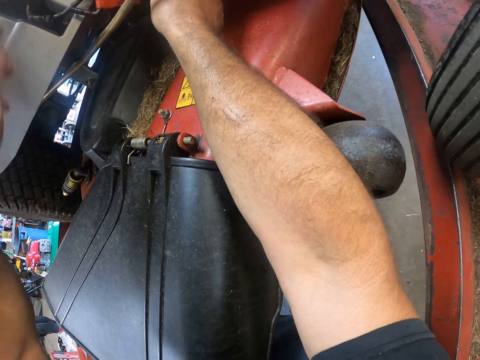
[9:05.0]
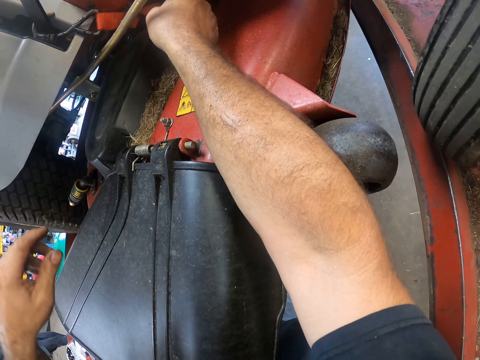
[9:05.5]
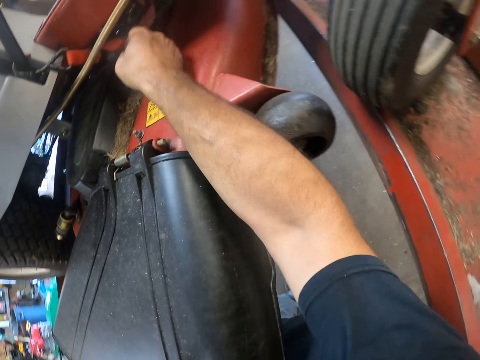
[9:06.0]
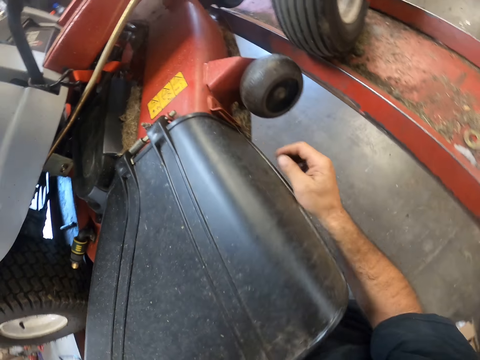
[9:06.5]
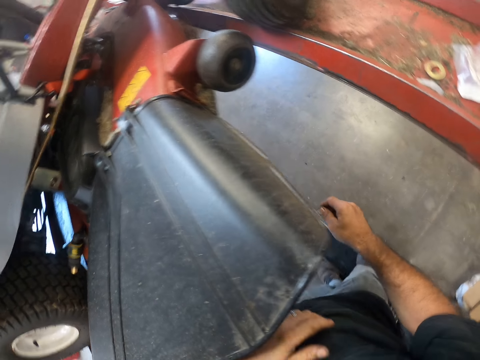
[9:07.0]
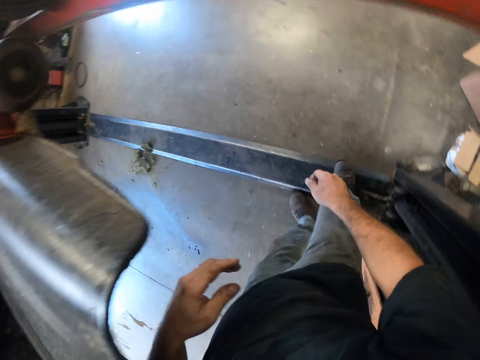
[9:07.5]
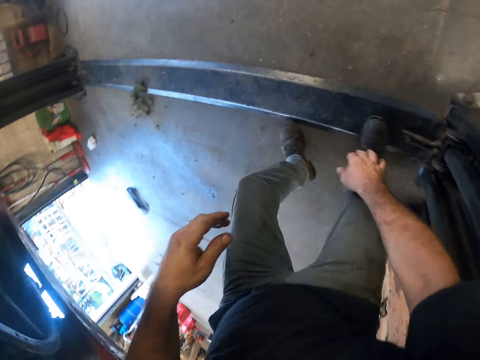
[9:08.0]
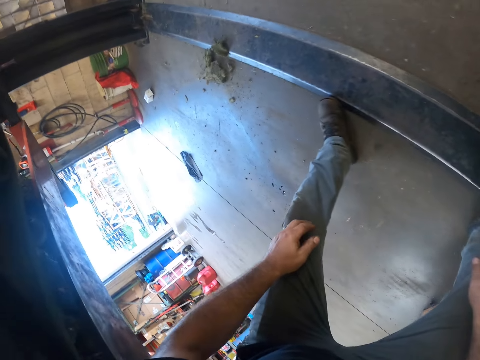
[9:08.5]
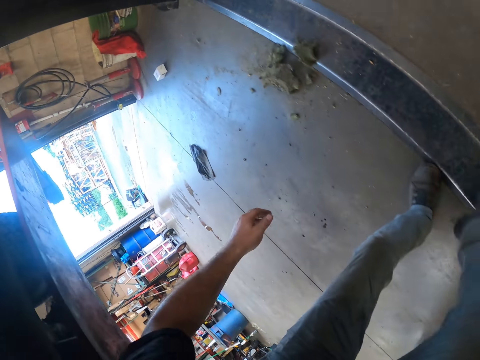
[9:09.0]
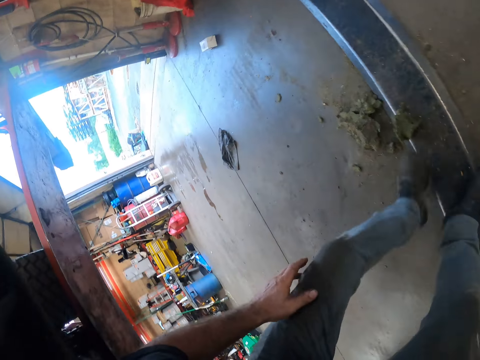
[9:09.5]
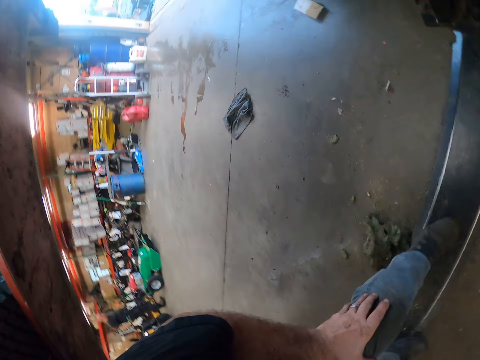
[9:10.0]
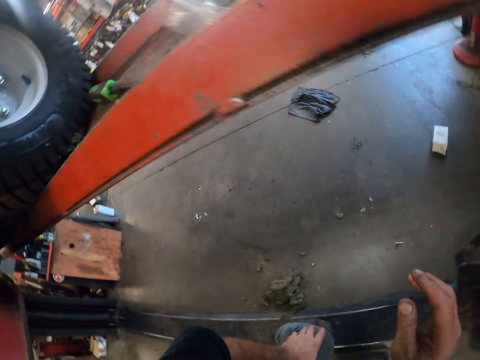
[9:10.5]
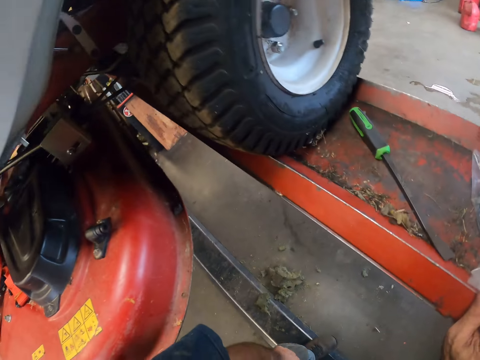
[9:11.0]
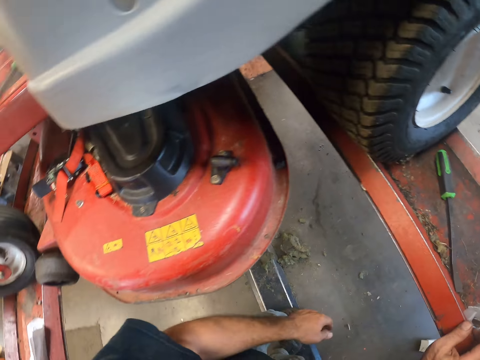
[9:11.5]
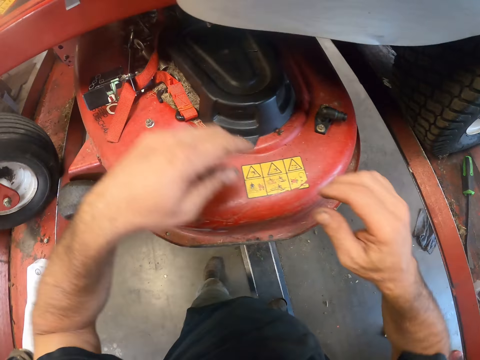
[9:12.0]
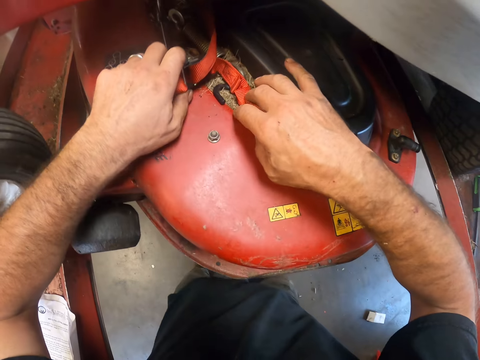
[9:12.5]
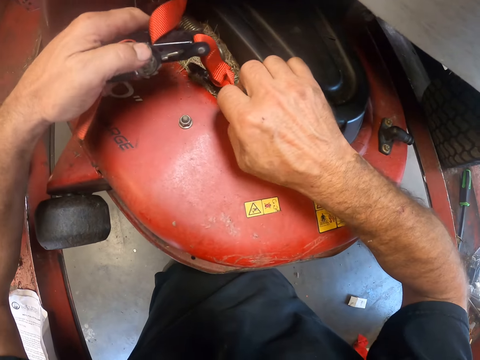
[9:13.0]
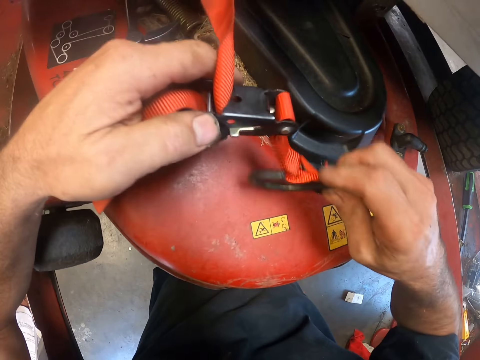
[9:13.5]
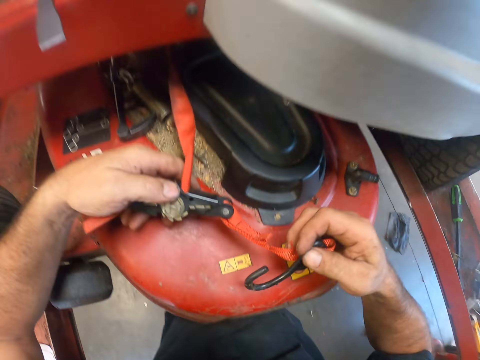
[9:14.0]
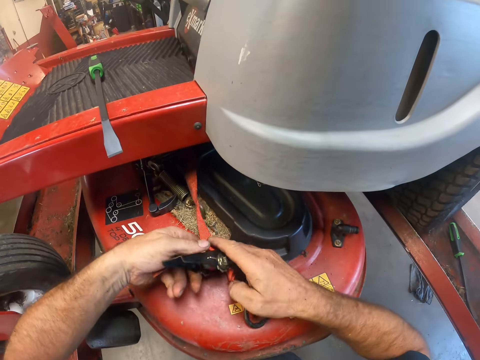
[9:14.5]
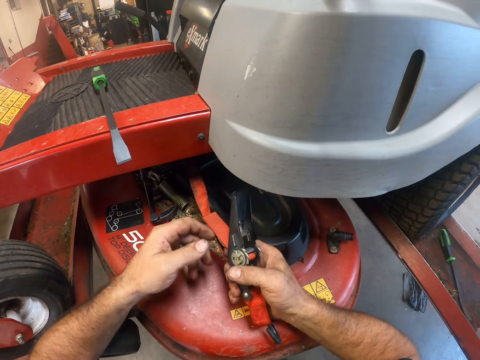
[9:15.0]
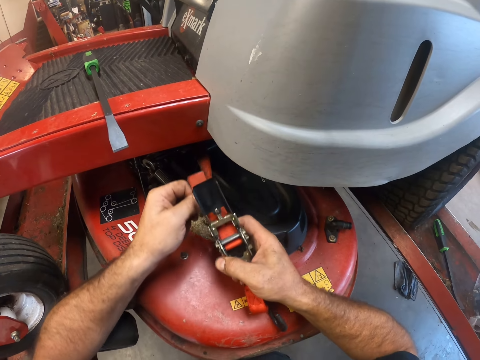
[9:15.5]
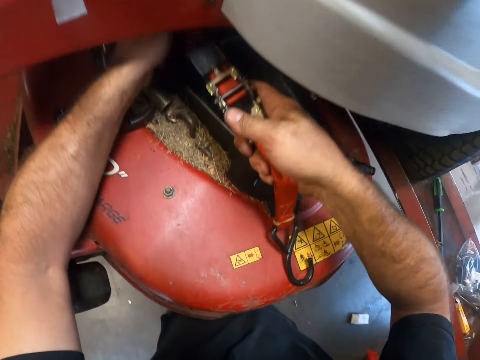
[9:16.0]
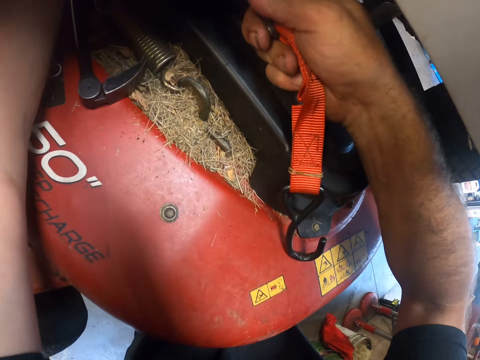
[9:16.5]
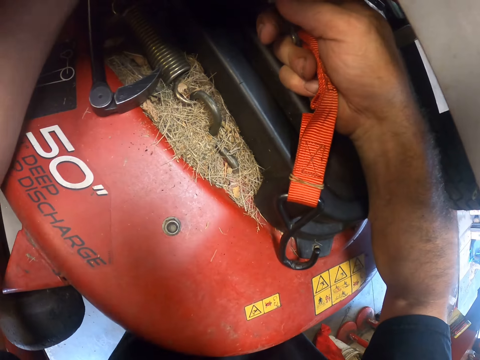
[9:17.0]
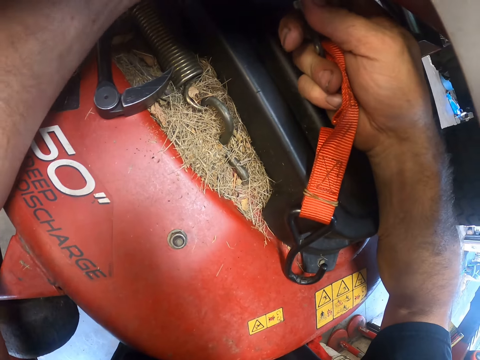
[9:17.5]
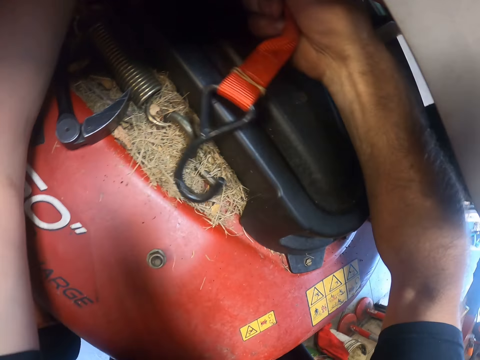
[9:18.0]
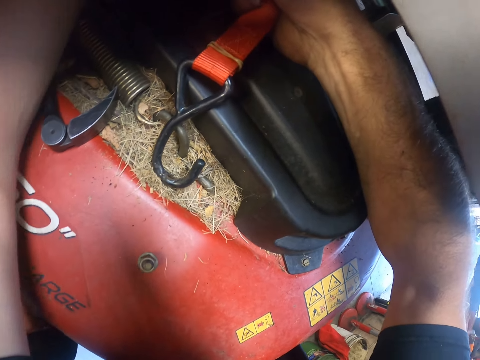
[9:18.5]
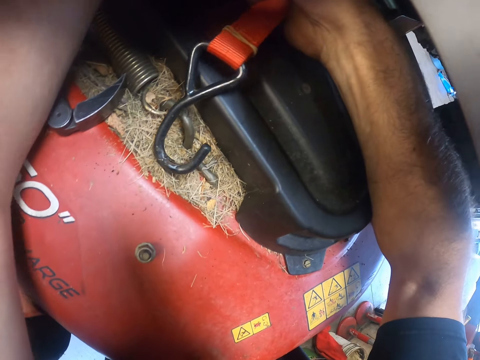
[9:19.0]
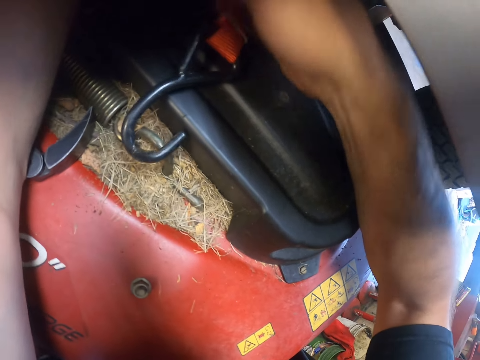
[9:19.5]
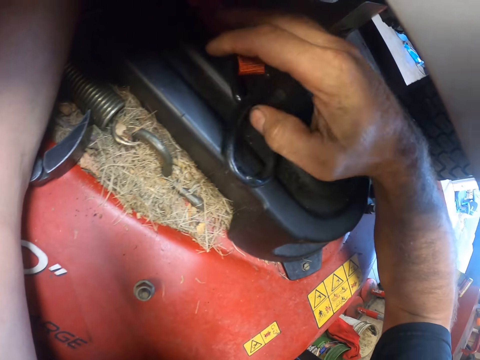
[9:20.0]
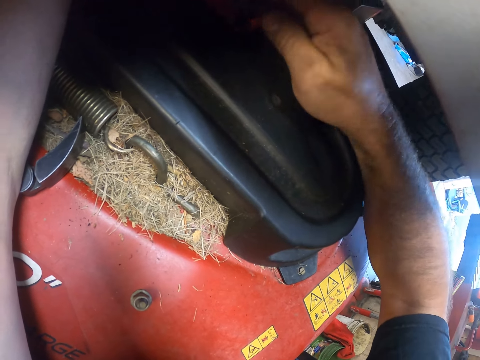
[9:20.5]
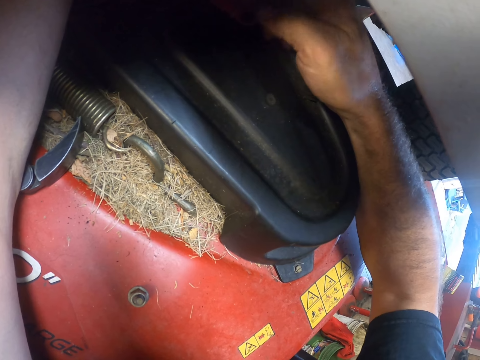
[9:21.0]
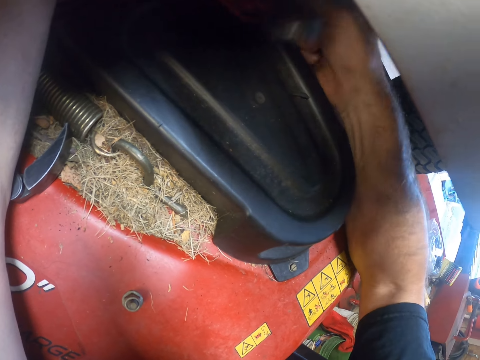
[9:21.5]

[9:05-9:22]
The camera wearer hangs the hook on the base of the seat. He walks to the other end of the lawnmower in the workshop. He picks up the hook with his right hand. He sorts the ratchet rope with both hands under a foot rest of the lawnmower.

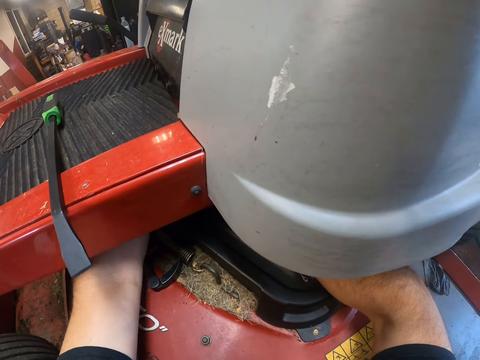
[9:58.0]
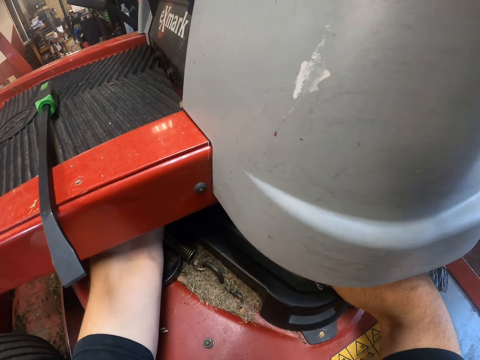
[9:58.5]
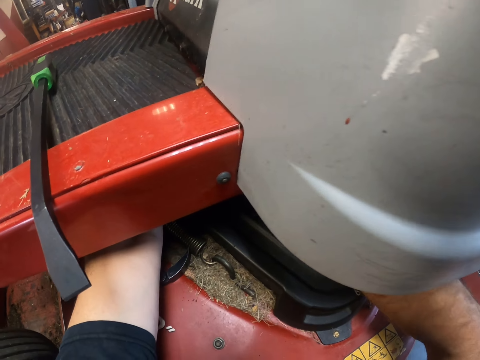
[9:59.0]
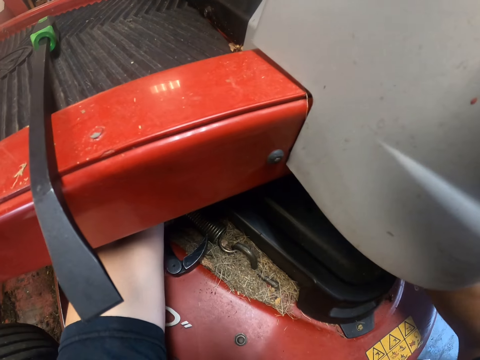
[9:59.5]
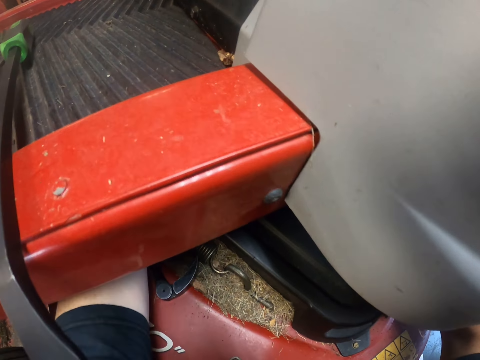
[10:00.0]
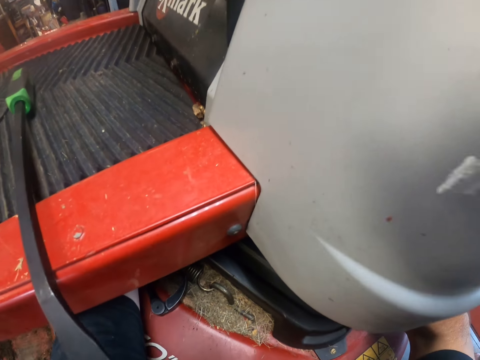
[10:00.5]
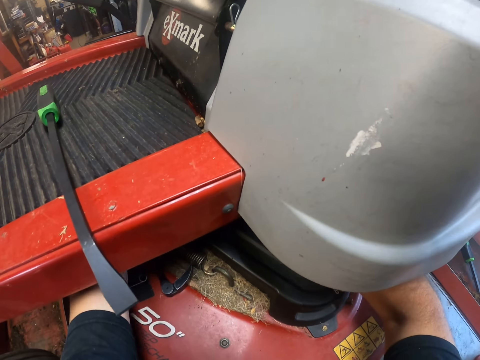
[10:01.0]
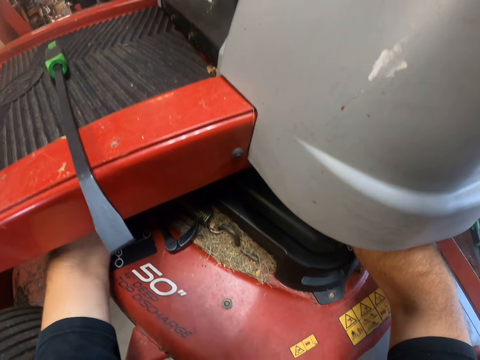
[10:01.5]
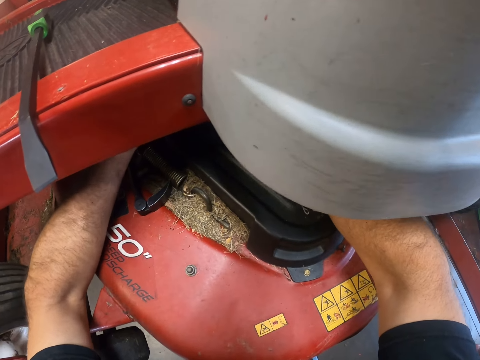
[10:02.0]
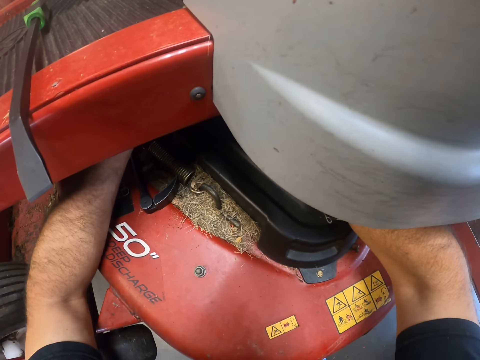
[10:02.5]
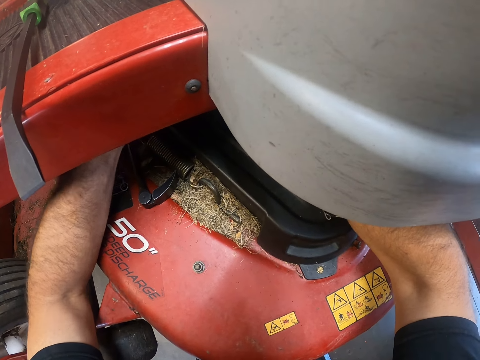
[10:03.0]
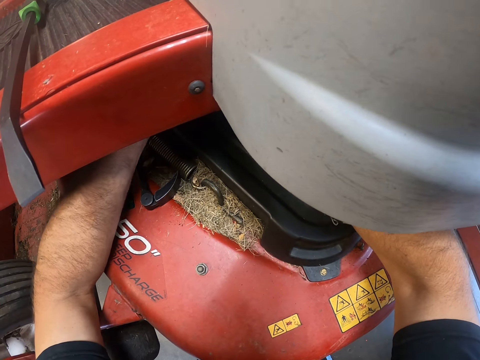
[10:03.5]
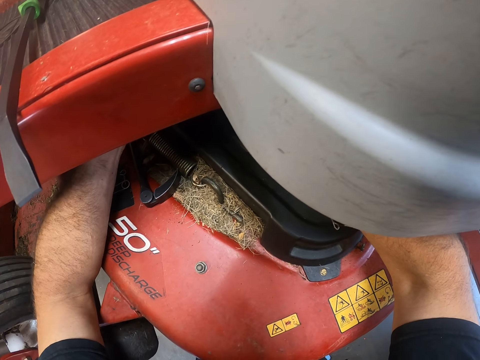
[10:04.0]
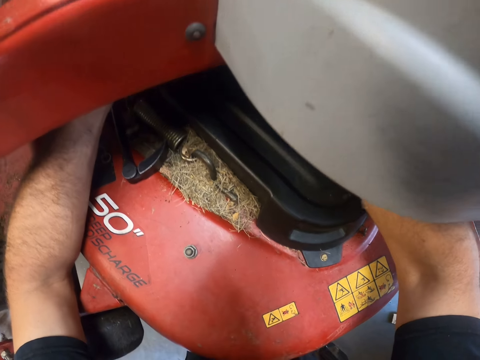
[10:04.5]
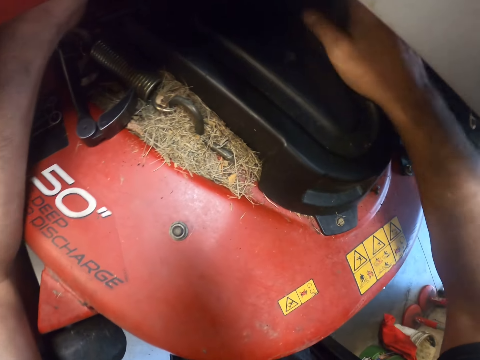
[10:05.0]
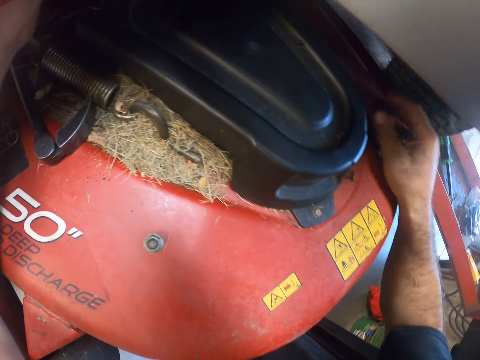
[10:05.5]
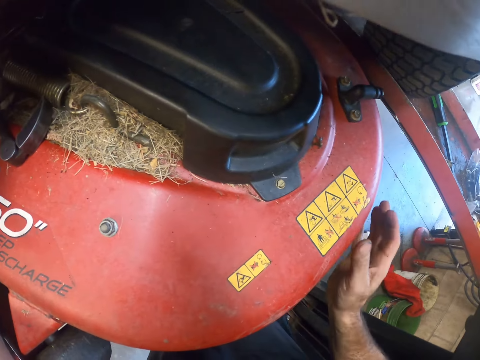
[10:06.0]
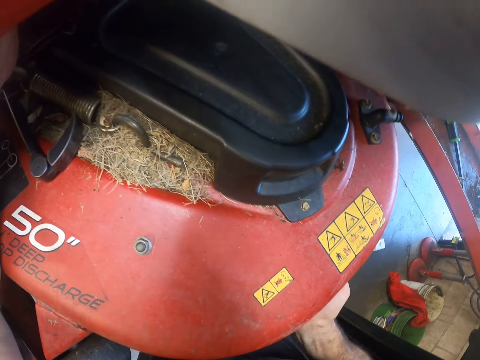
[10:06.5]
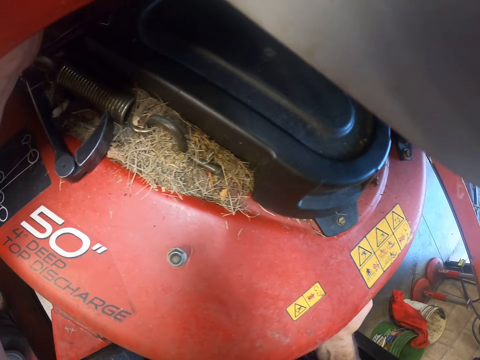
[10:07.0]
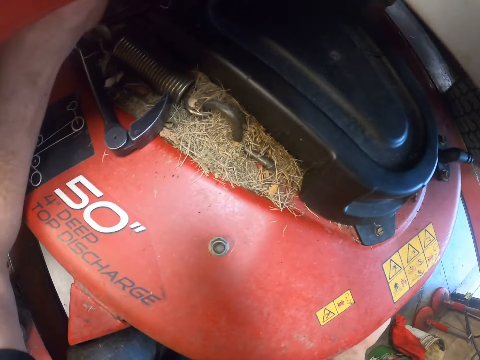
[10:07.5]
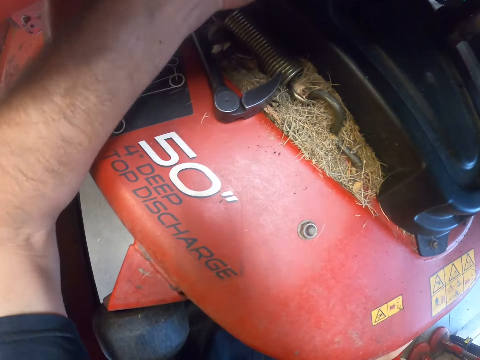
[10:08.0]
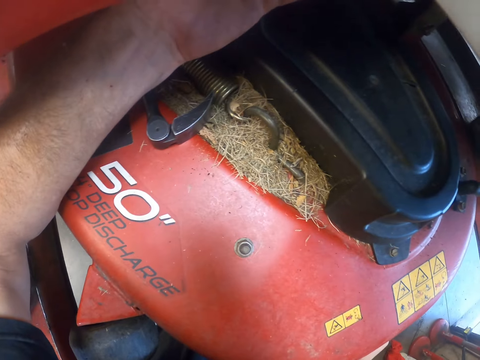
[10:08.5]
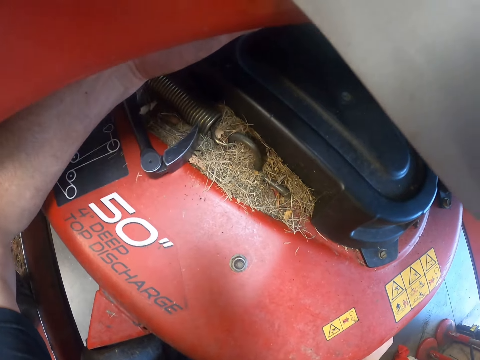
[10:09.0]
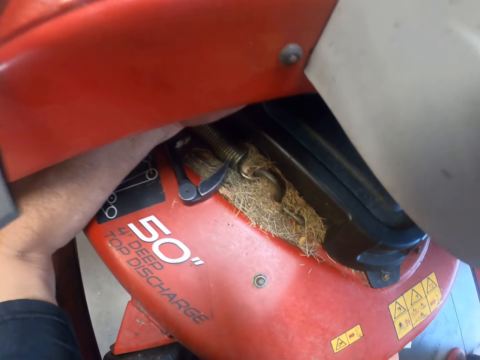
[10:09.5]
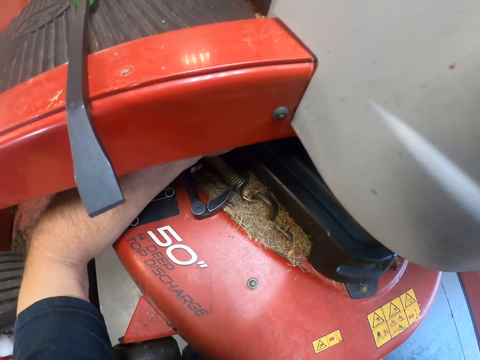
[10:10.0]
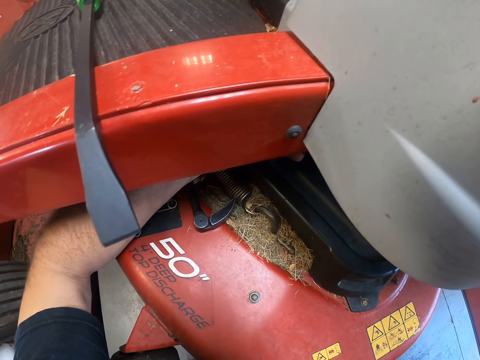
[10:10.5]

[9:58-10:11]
The camera wearer puts hands in something. He lifts a cutting deck on the lawnmower with his right hand.
